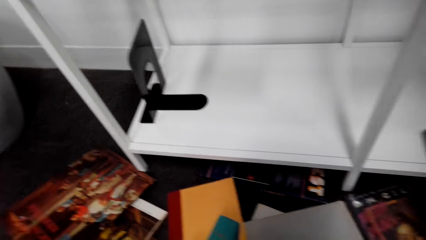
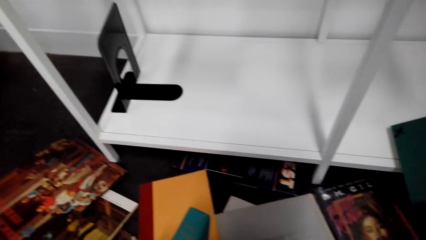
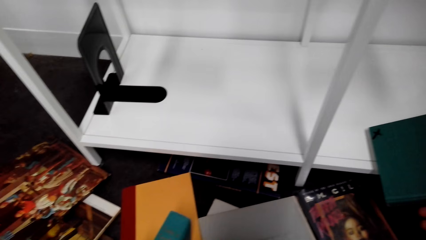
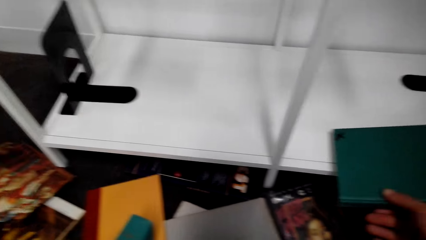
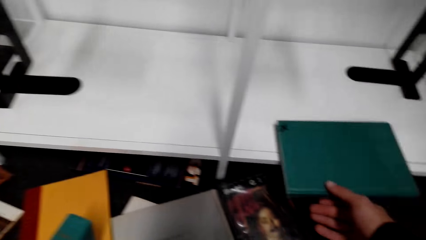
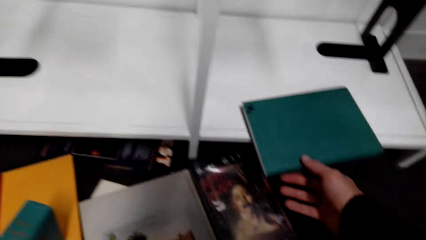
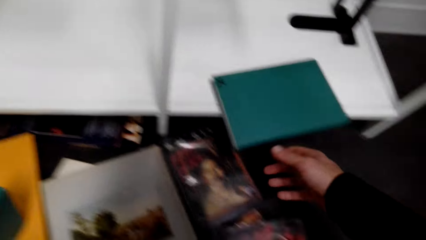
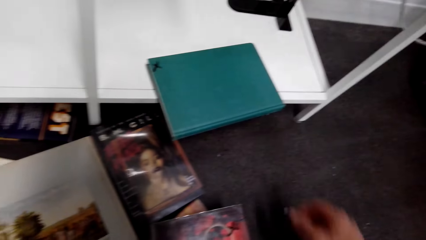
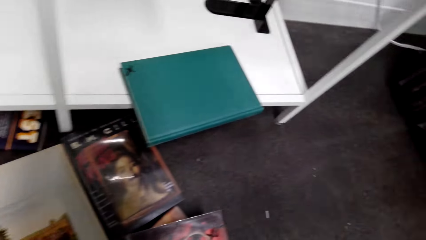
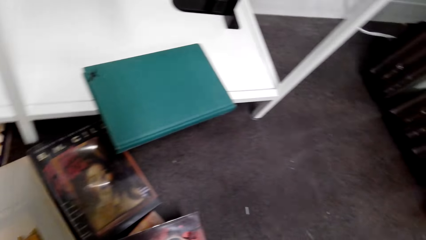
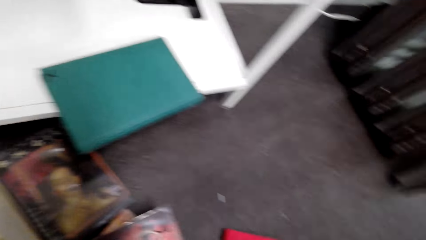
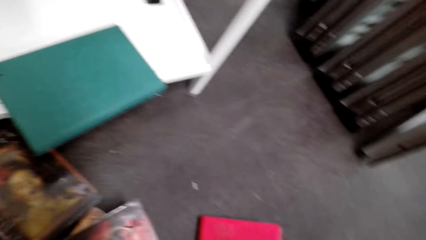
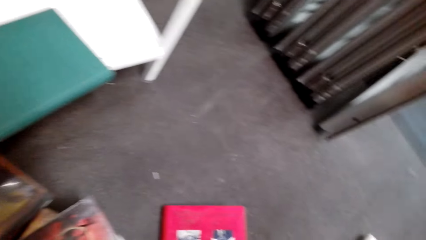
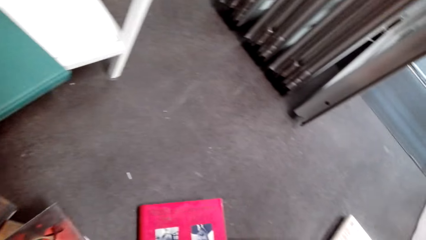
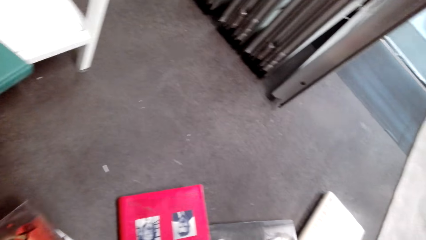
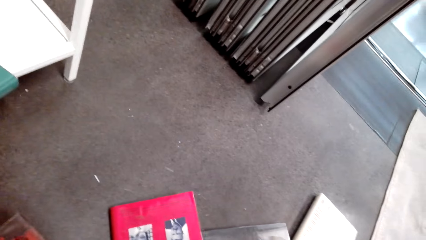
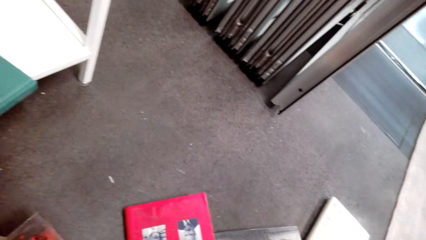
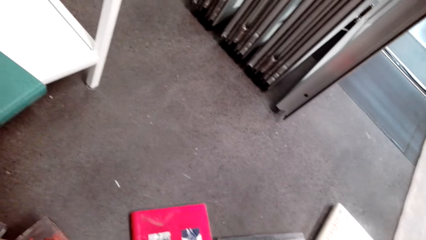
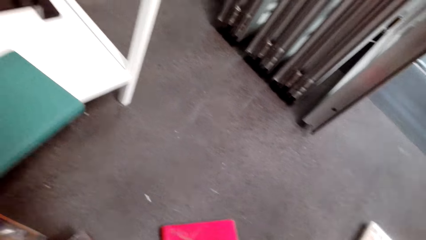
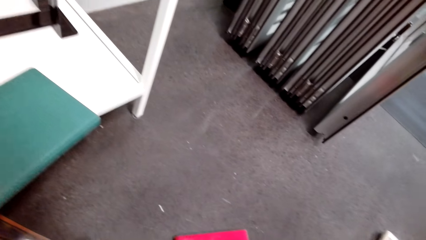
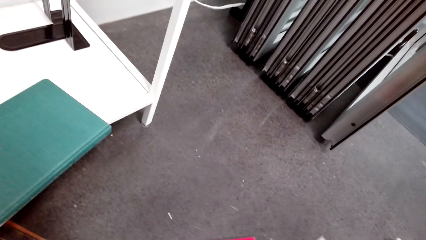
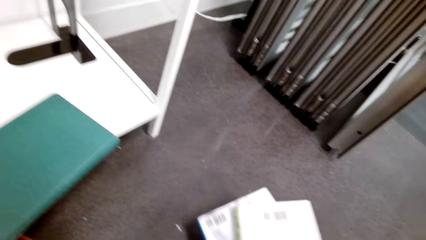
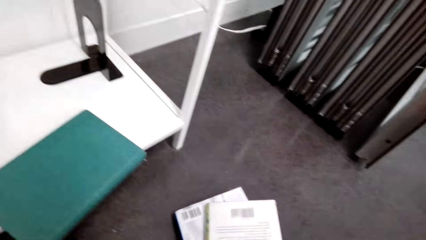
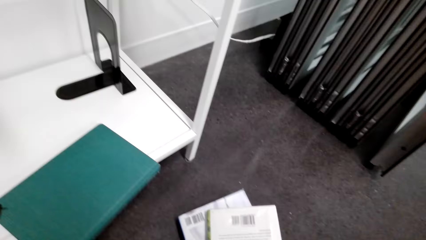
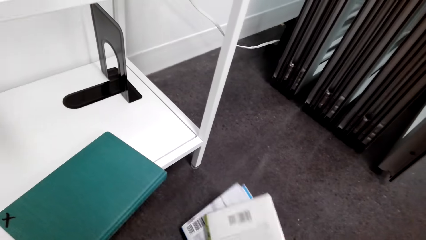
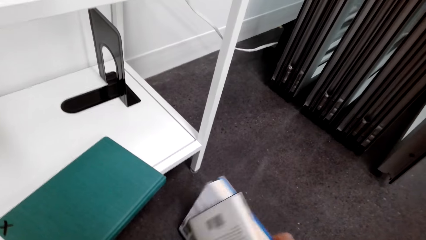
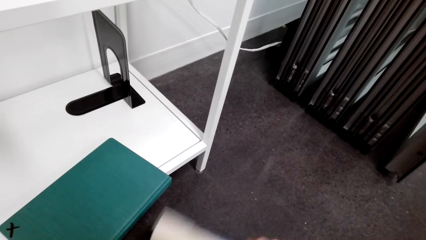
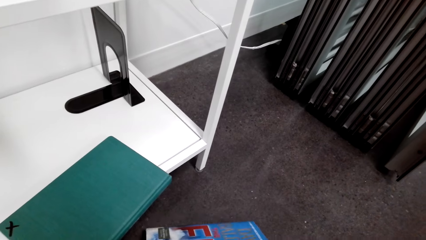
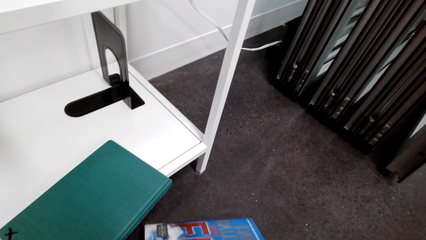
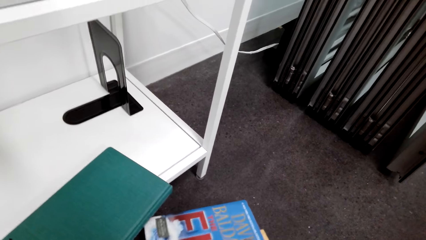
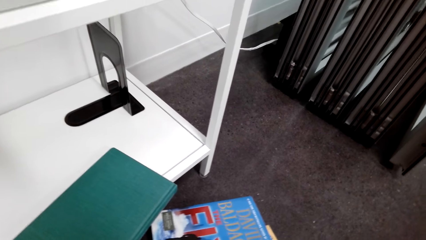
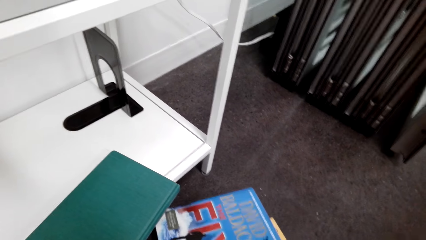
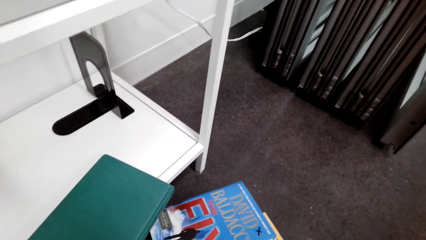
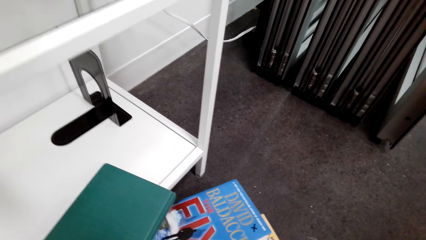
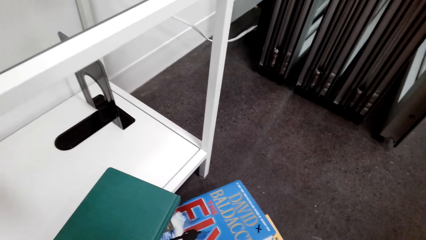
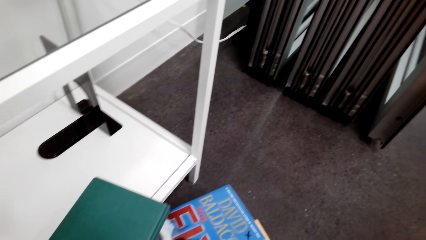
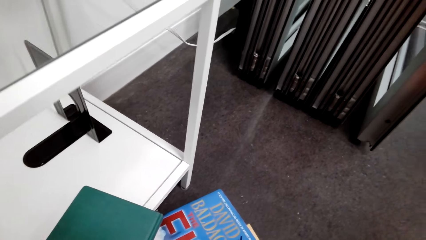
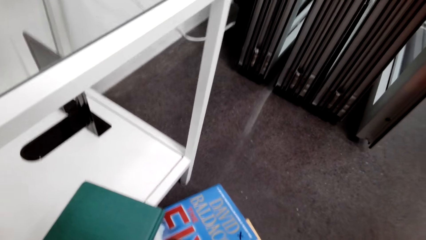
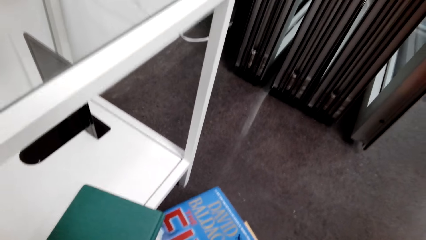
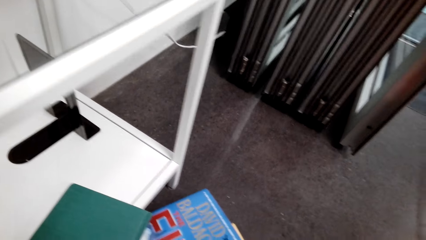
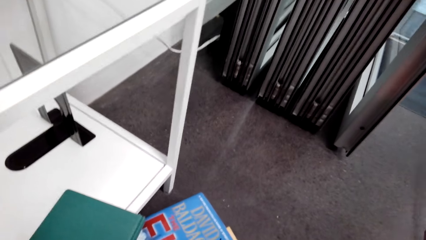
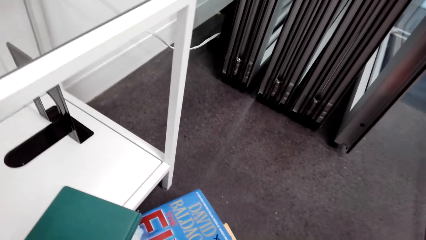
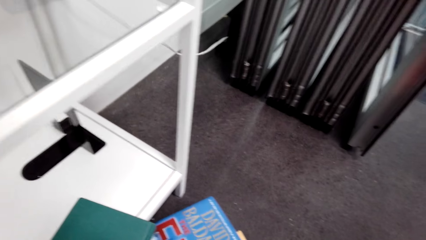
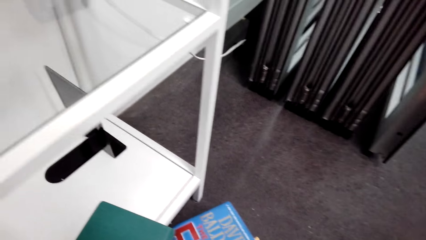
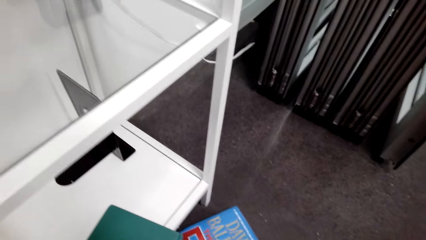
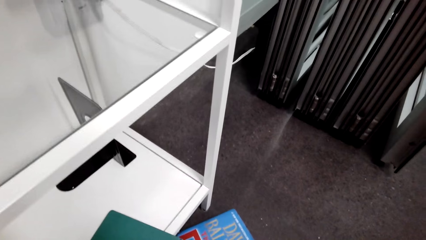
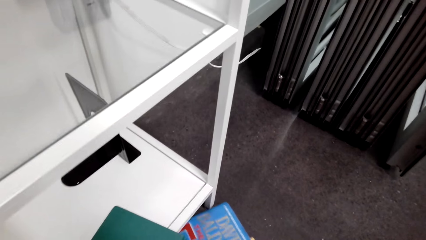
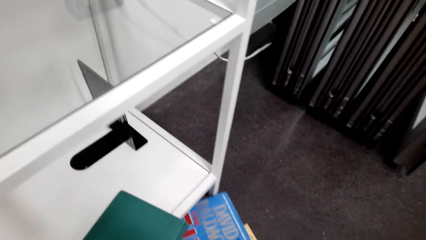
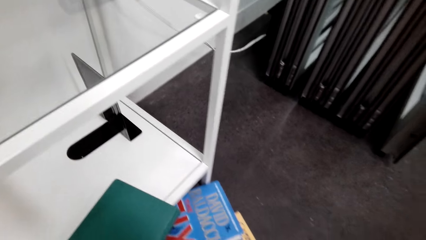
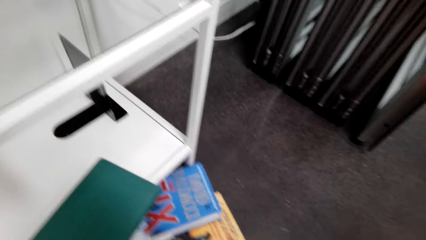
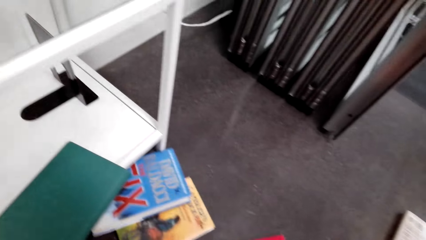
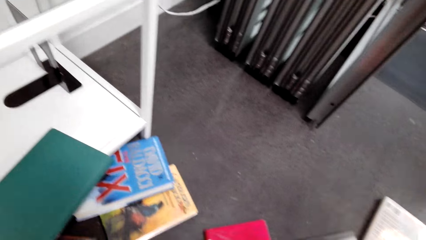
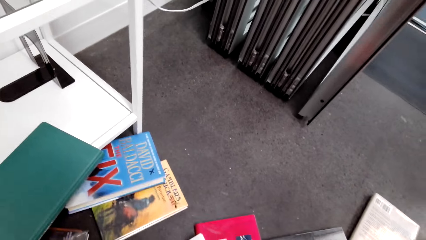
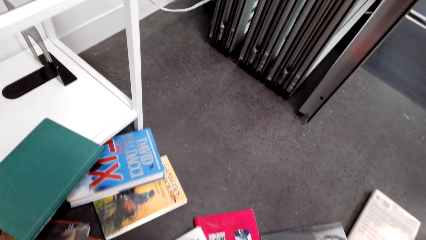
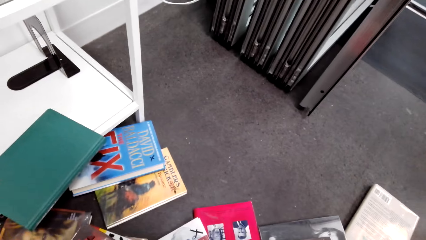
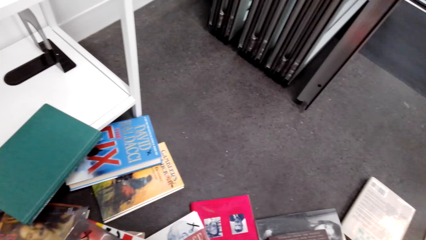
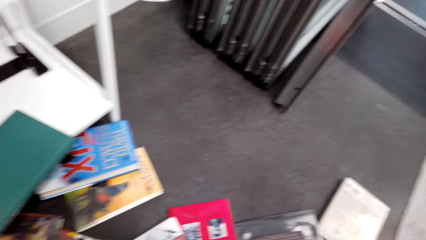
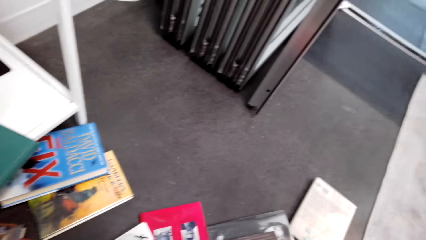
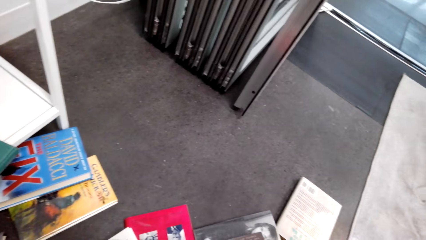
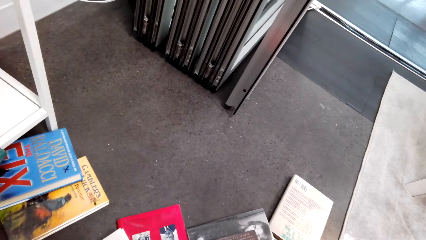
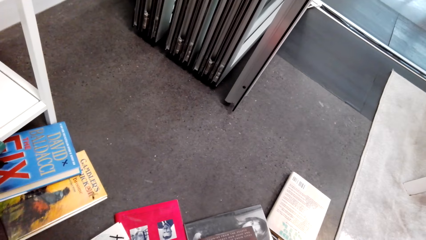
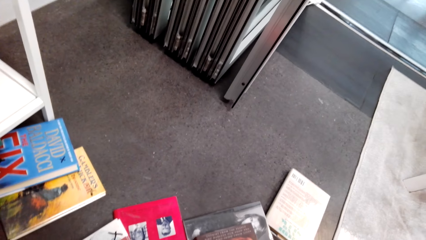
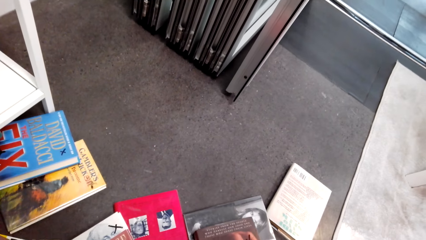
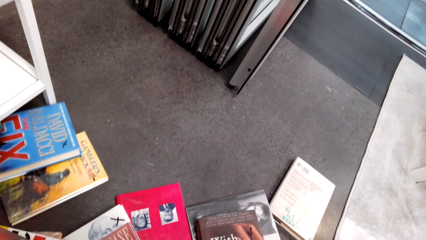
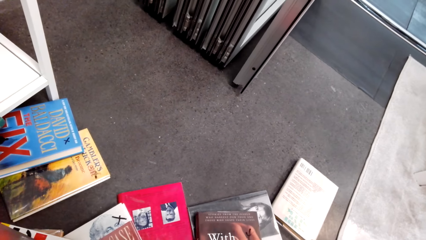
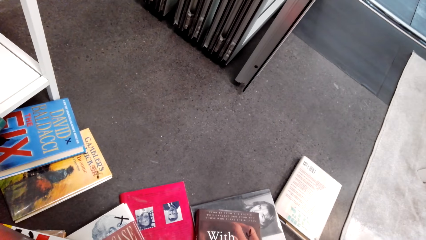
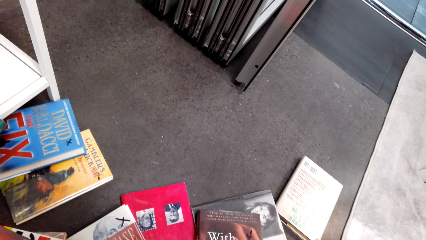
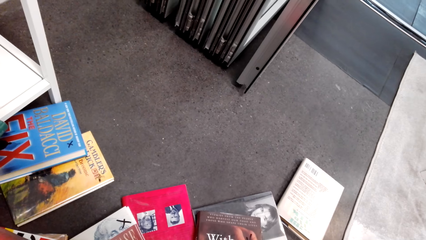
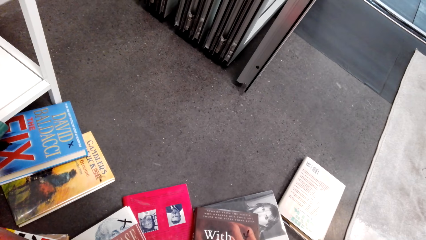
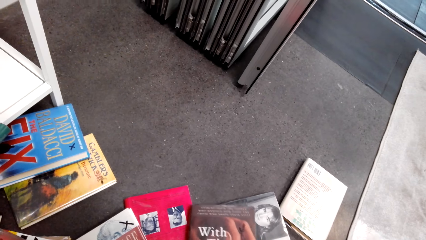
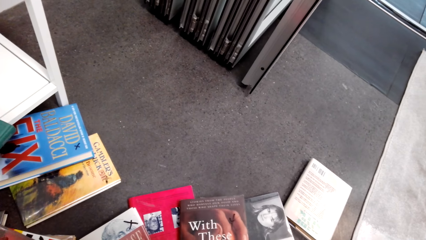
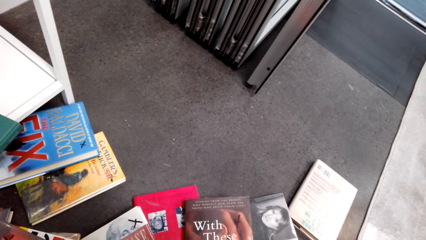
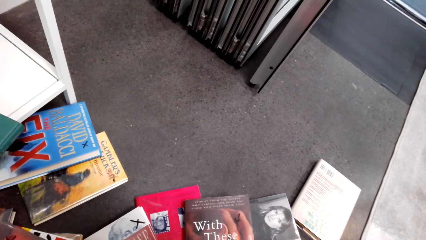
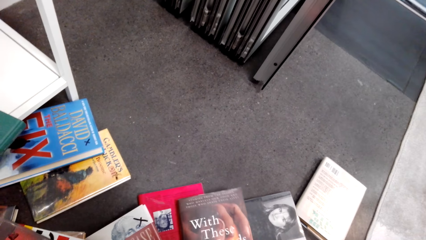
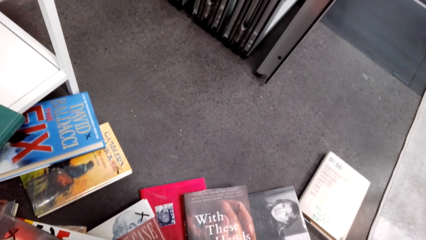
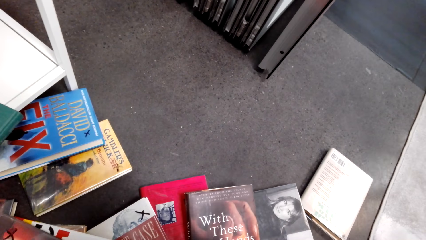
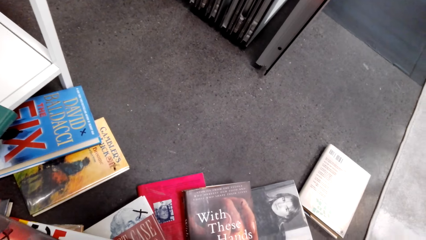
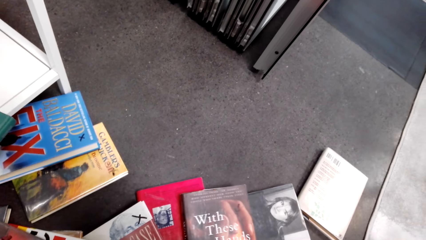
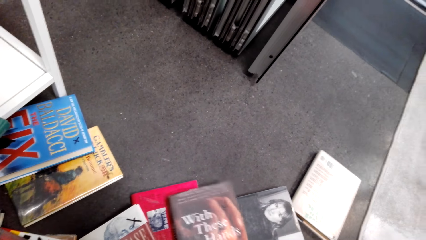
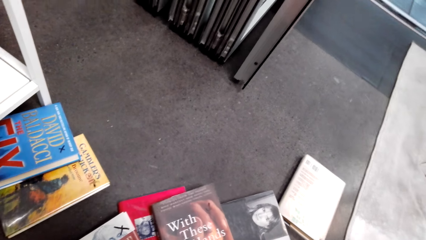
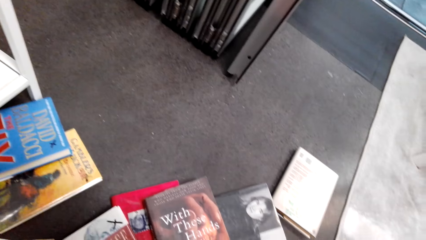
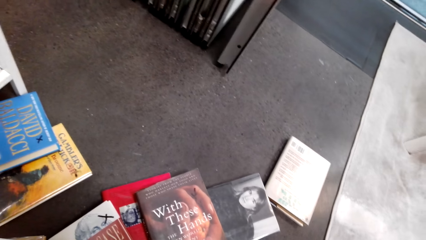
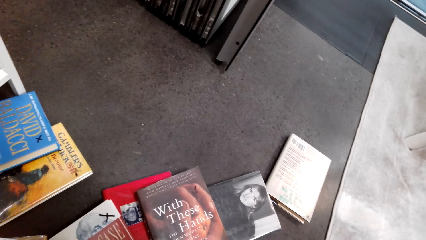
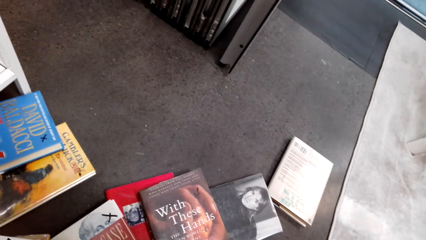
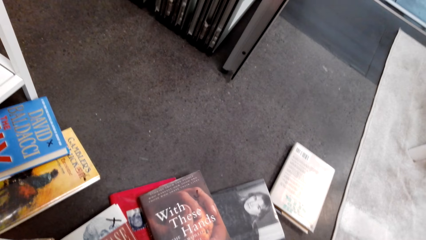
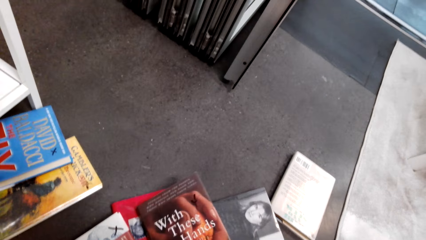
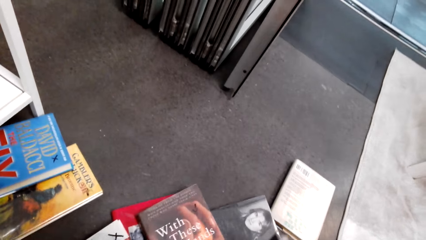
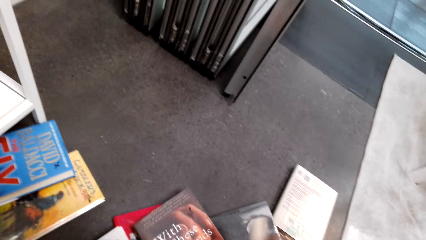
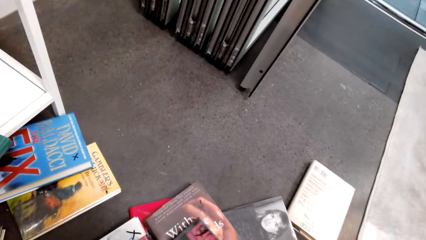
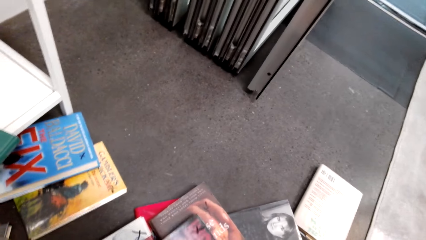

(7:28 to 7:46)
The camera wearer places a book on the rack. They pick a book on the floor. They dialogue with a person. They place the book on the floor. They look around books on the house floor.
